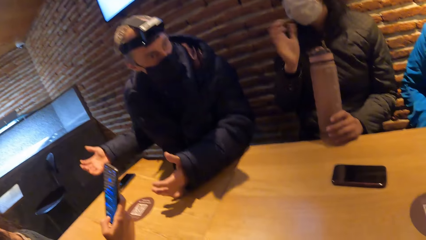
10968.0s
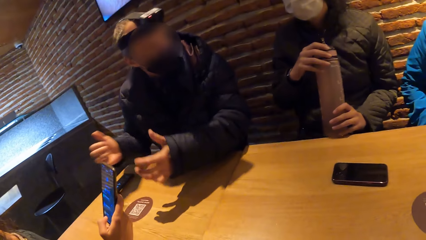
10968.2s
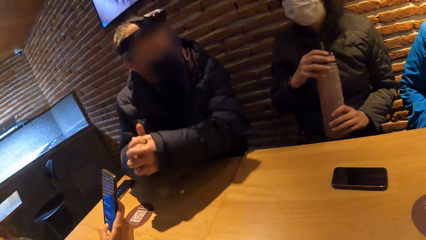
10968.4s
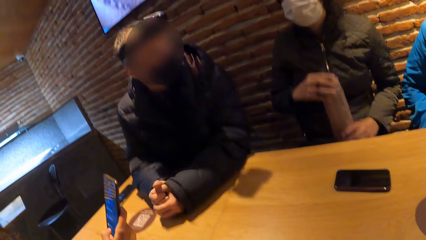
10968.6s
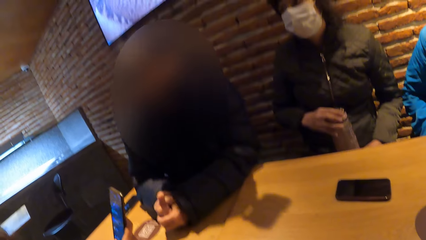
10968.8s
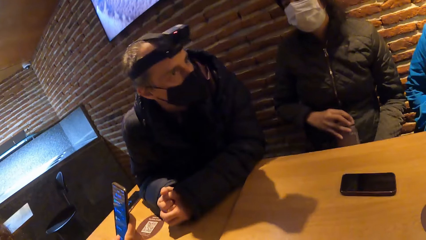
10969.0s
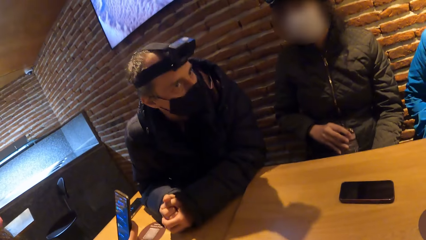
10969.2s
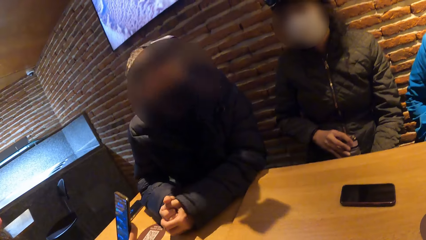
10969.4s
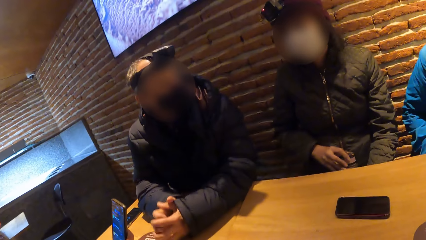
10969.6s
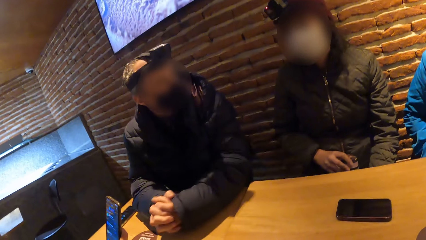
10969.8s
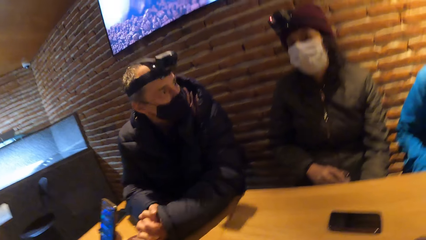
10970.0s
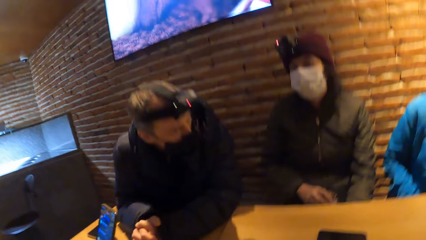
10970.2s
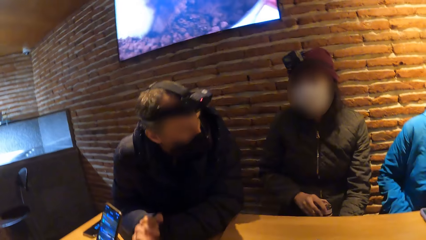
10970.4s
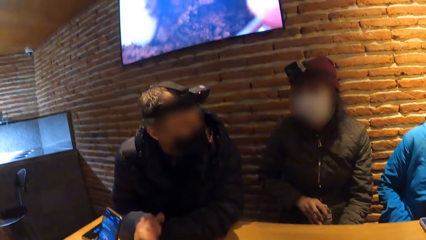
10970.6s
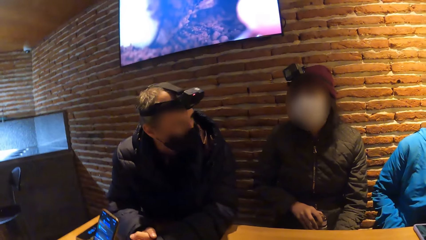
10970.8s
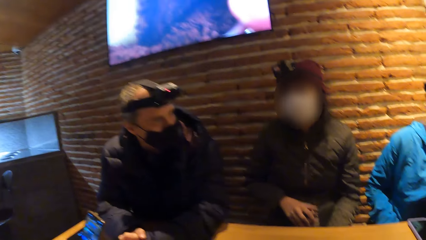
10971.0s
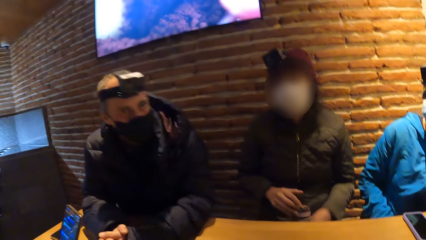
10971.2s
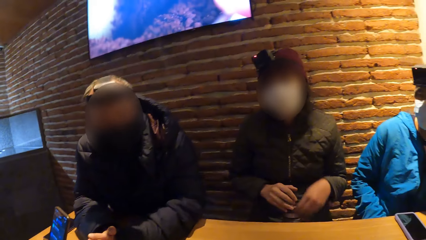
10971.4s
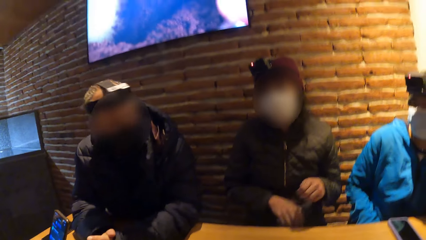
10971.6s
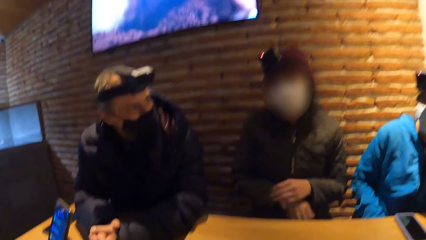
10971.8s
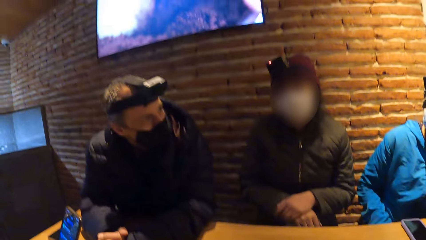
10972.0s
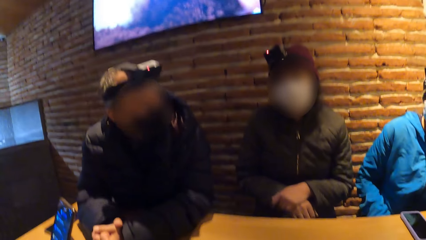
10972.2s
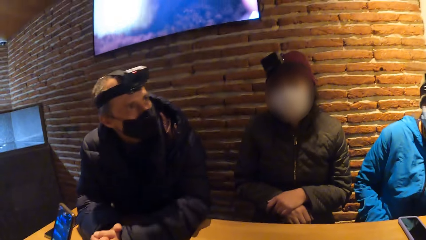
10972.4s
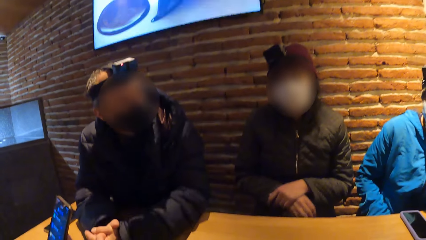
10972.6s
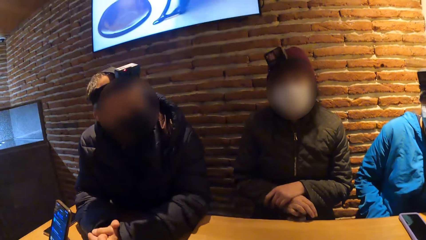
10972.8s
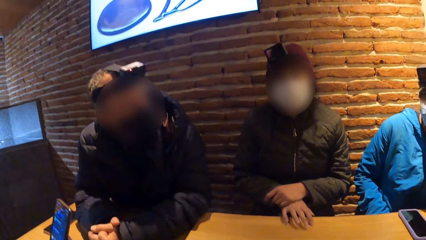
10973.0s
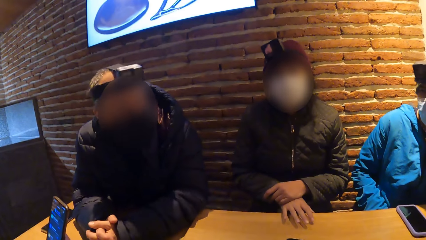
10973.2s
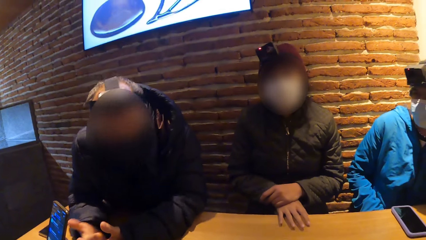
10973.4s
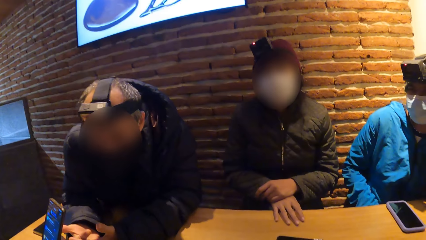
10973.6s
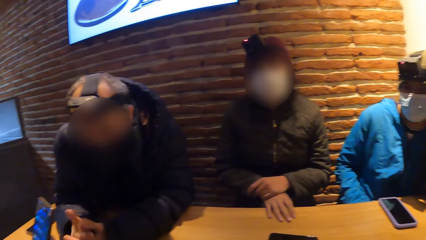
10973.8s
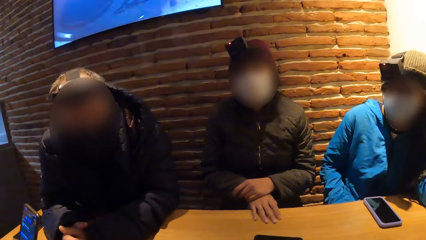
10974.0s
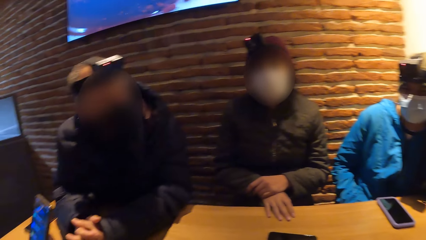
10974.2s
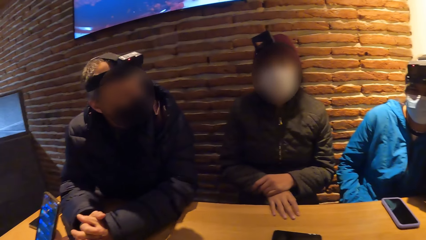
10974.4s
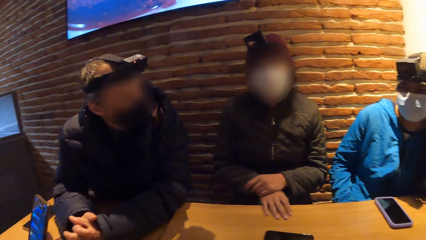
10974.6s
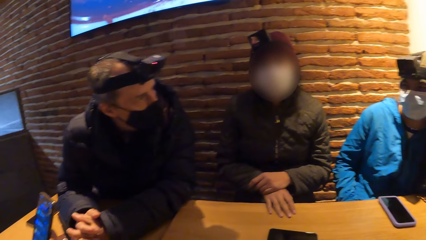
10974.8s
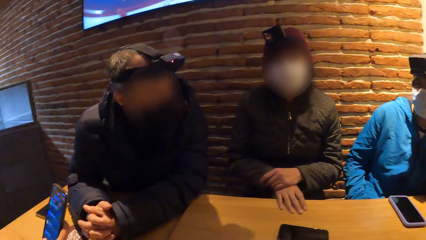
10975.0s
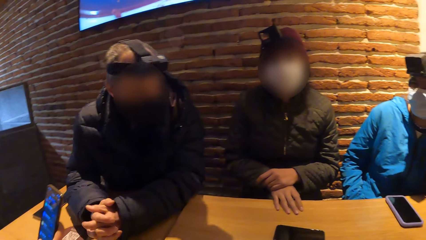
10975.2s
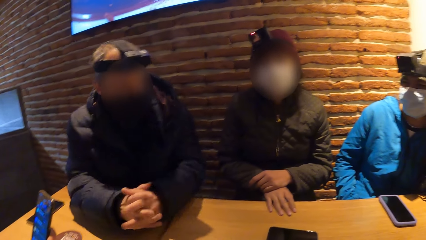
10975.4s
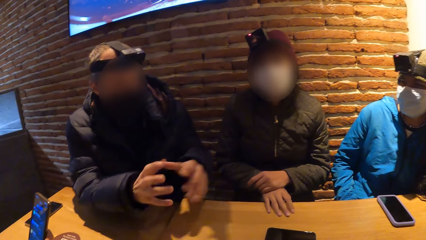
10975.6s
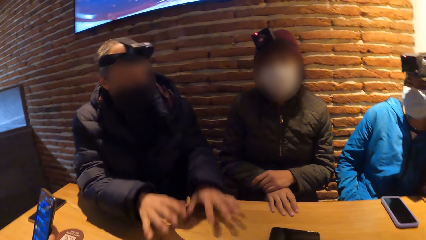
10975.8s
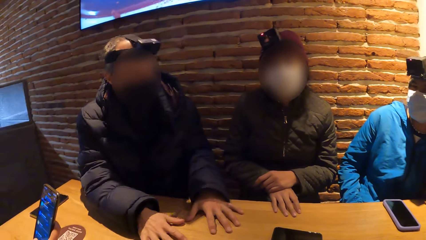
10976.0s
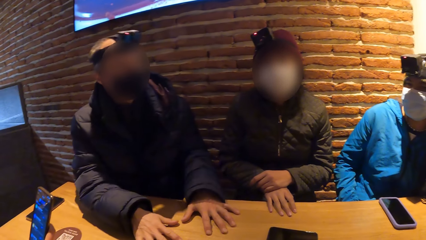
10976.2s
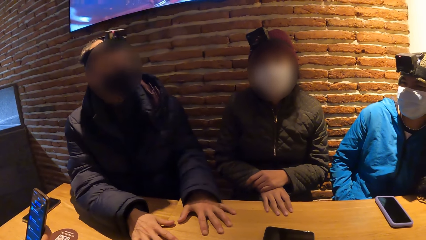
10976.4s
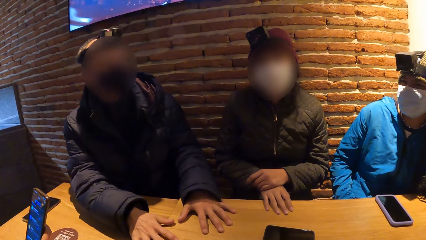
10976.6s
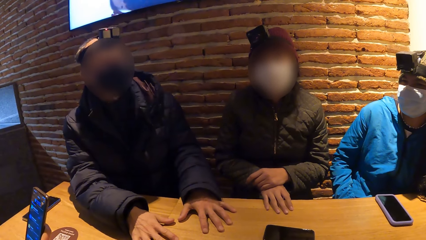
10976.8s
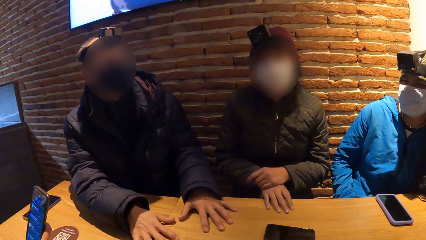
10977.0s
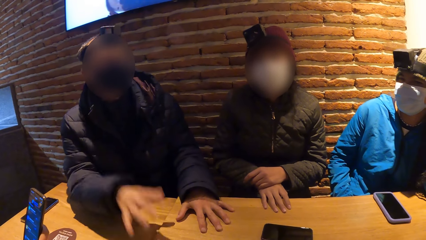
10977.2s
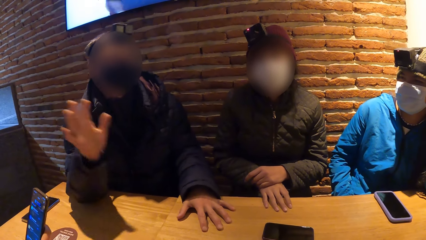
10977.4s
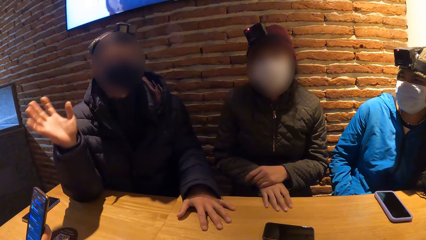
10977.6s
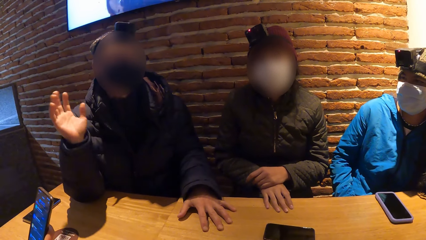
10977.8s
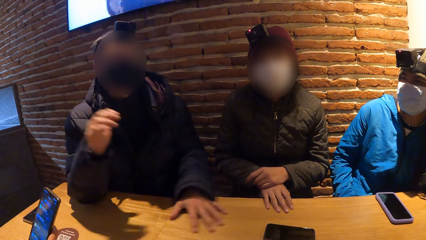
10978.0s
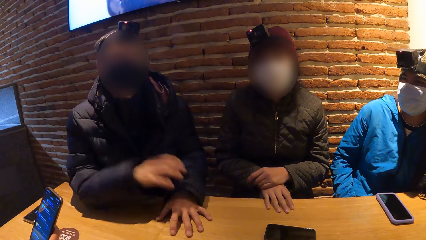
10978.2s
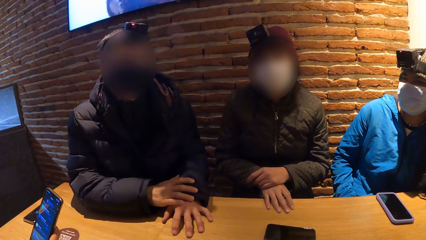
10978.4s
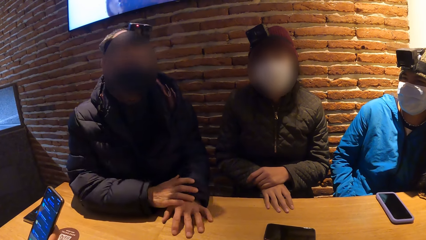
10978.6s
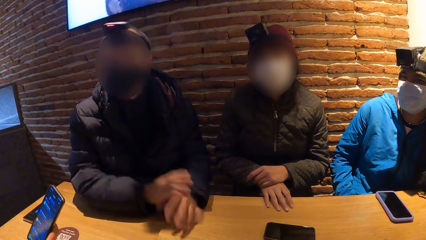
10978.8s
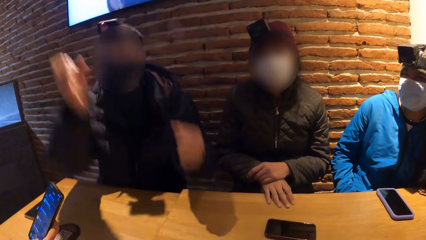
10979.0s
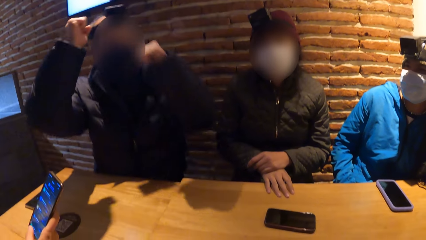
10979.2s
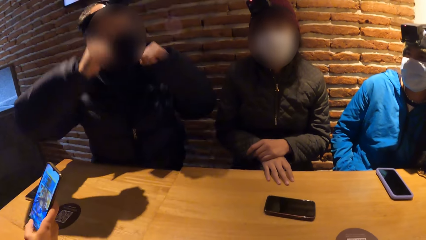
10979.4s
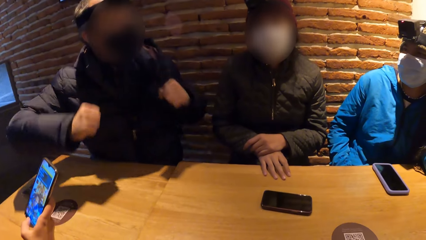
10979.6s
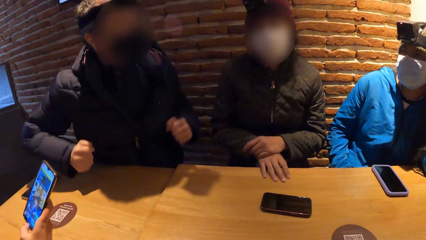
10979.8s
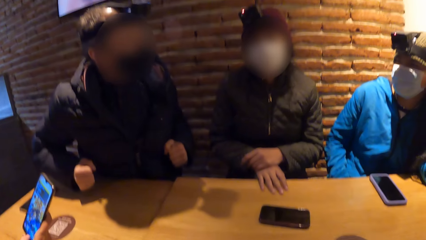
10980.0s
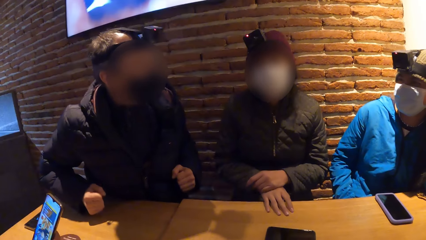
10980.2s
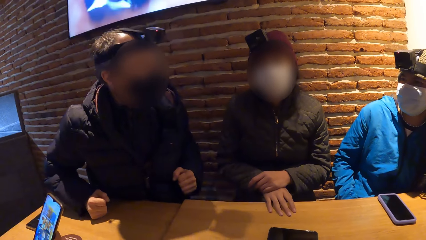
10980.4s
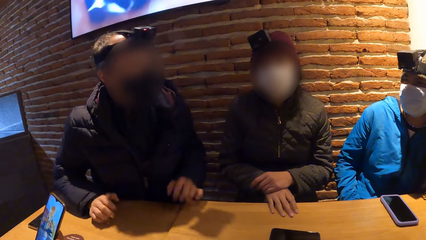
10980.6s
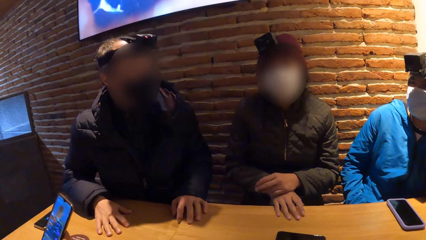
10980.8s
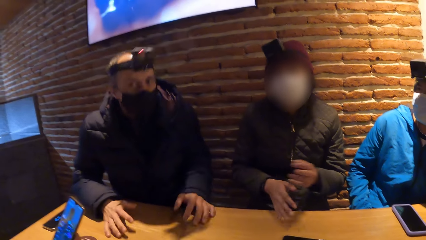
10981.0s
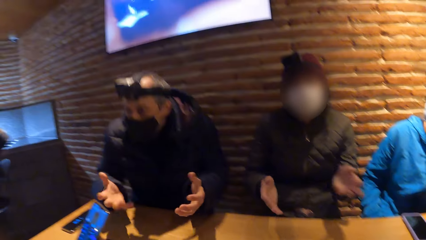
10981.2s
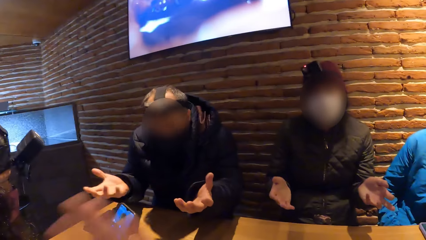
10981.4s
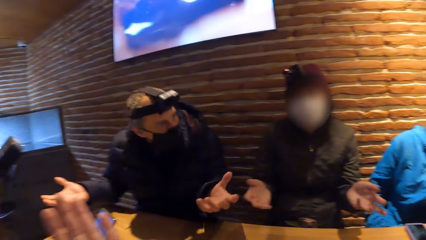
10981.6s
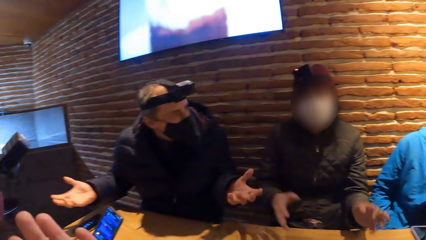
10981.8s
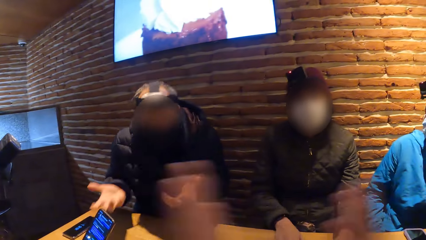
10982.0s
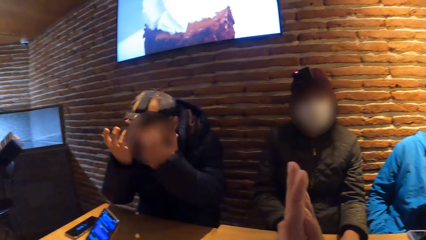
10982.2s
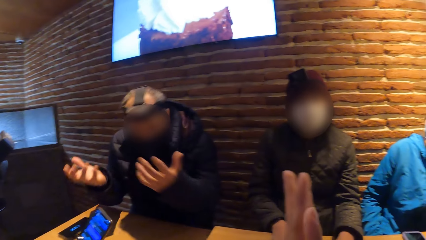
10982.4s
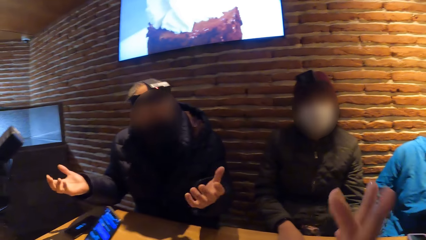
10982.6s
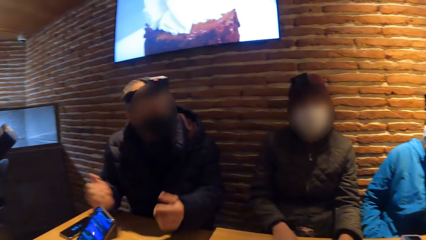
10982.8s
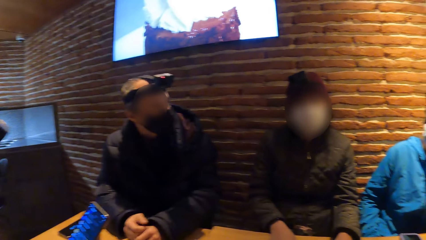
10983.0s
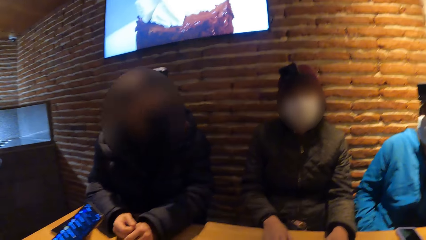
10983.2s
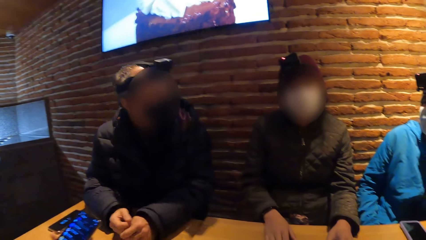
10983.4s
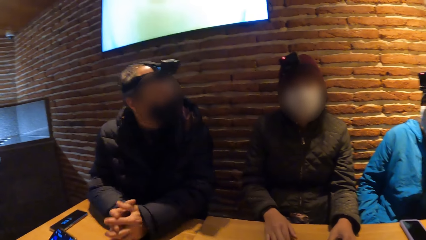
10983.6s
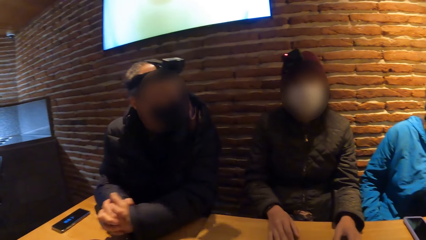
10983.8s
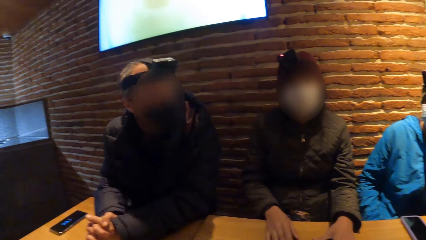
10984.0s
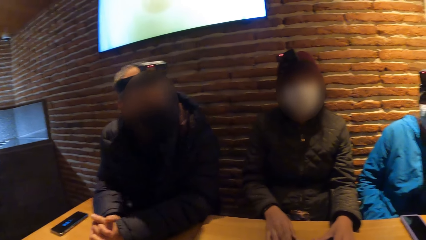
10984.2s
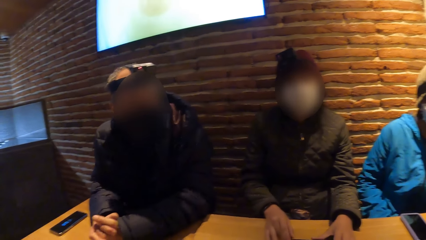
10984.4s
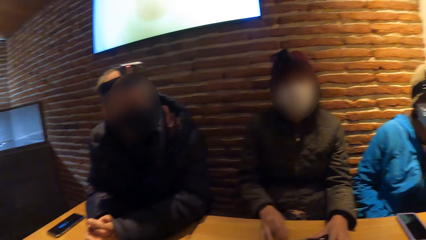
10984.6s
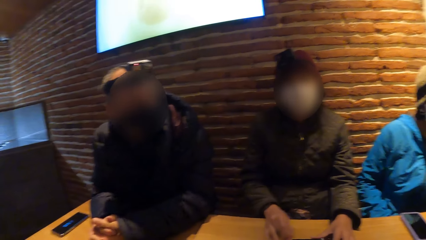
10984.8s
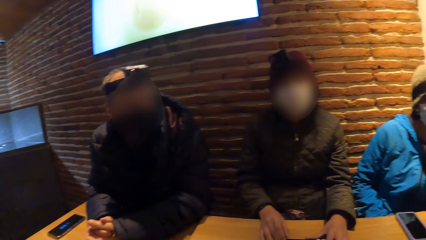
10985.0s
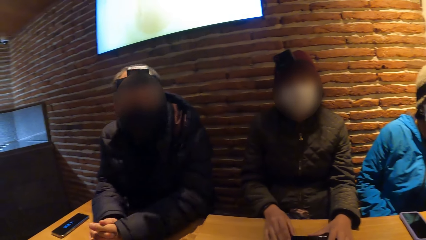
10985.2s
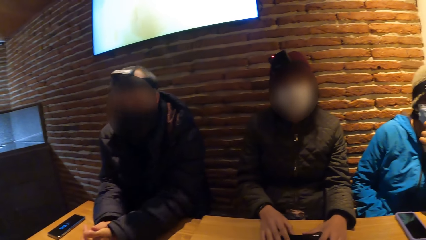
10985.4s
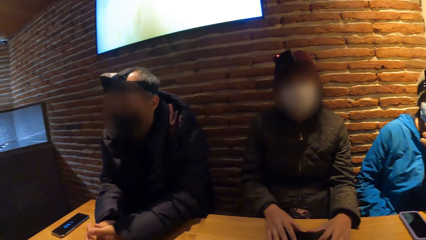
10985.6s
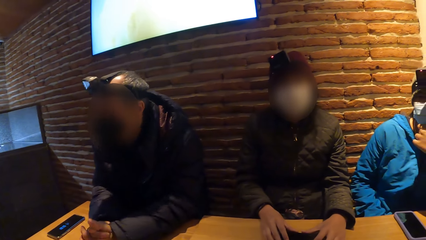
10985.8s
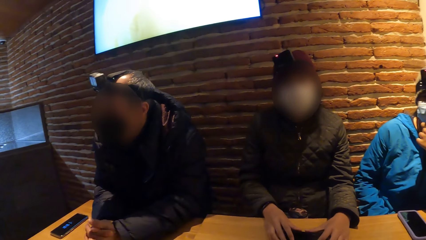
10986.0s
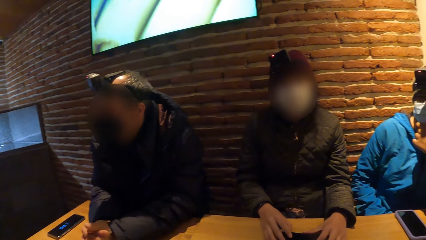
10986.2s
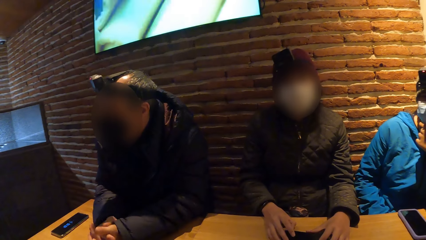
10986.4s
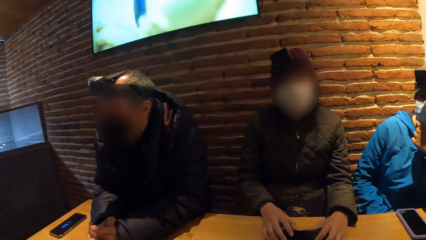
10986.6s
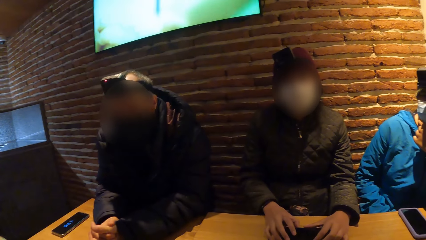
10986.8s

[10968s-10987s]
The woman moves the water bottle from the table to her lap with both hands. The woman rests her hands on the water bottle in her lap. The woman gesticulates with both hands. The camera wearer gesticulates with her hands. The woman holds a phone on the table with both hands.
